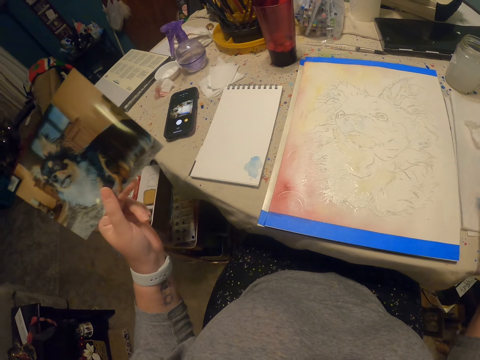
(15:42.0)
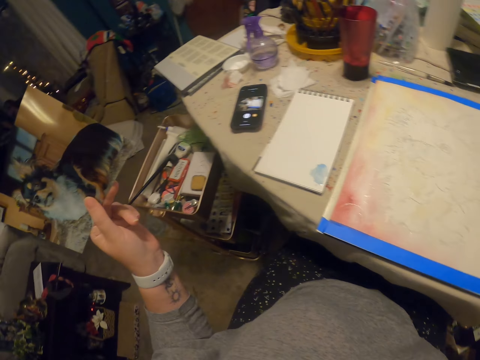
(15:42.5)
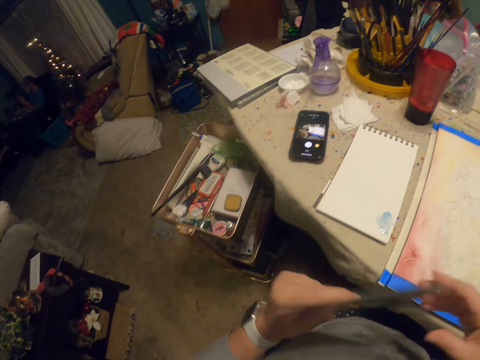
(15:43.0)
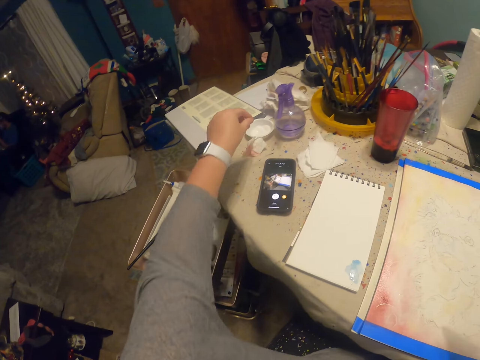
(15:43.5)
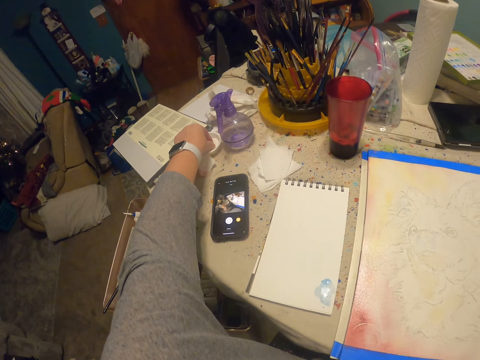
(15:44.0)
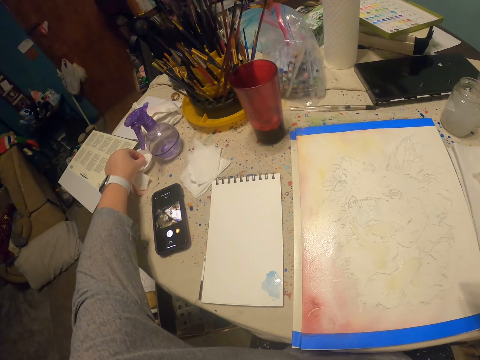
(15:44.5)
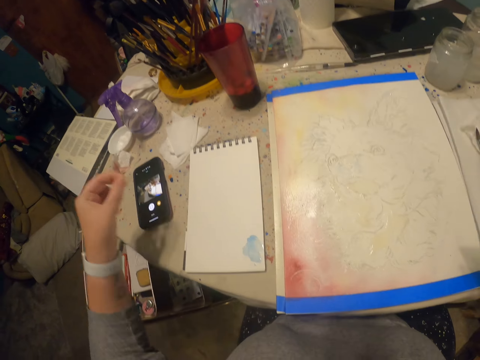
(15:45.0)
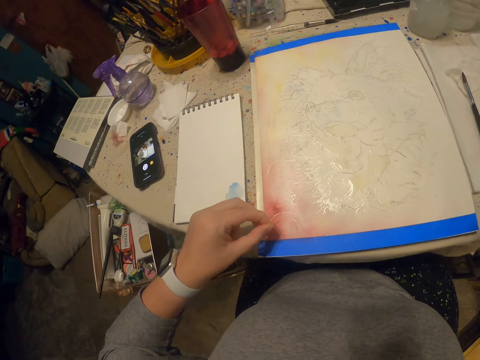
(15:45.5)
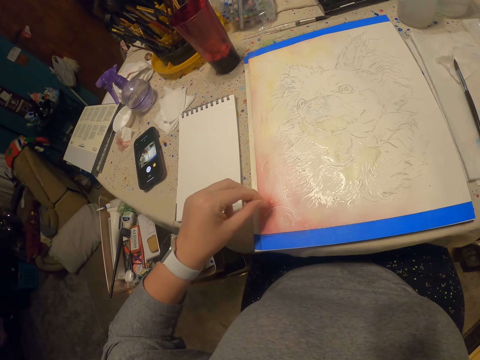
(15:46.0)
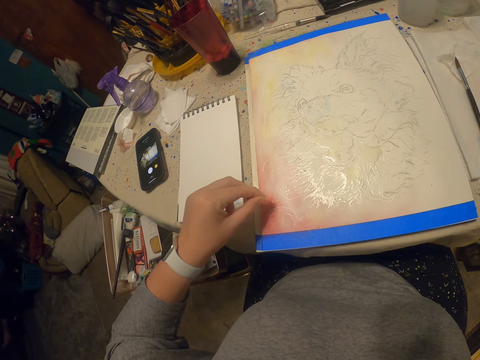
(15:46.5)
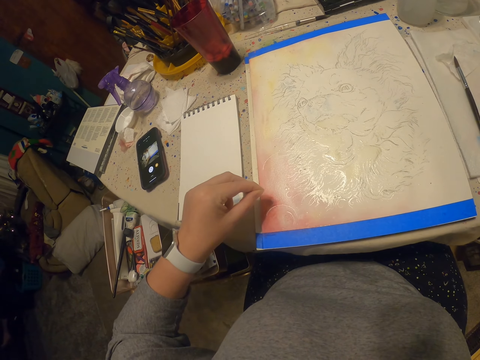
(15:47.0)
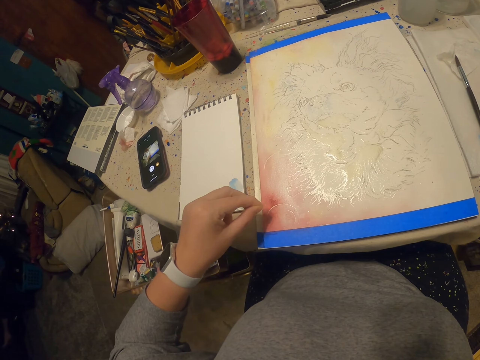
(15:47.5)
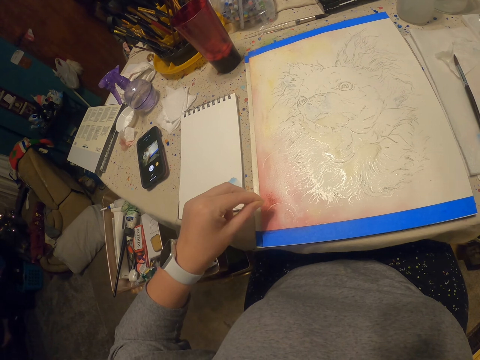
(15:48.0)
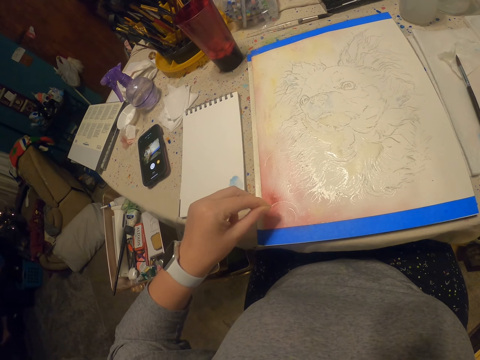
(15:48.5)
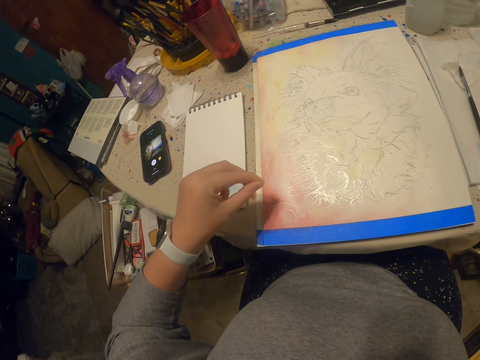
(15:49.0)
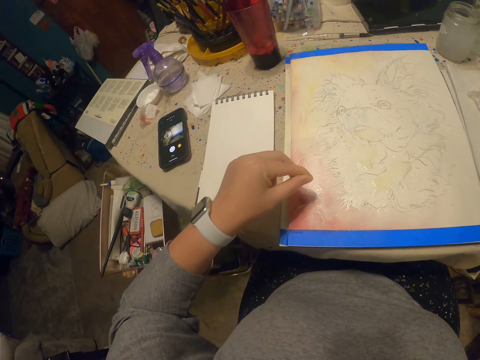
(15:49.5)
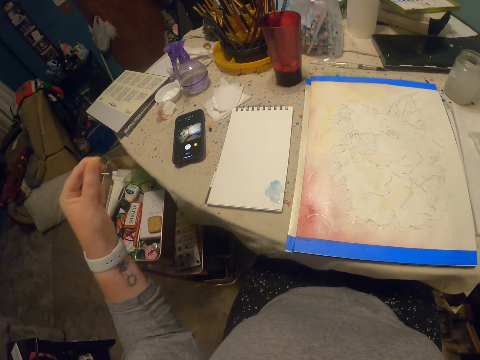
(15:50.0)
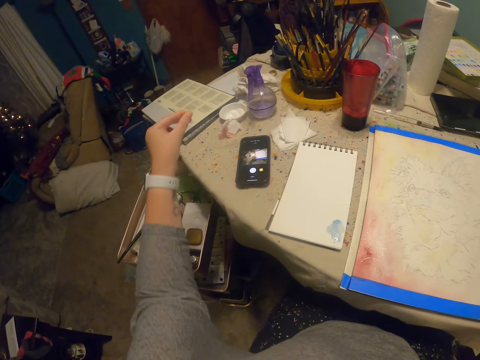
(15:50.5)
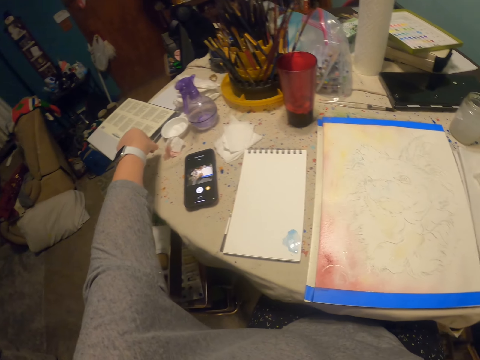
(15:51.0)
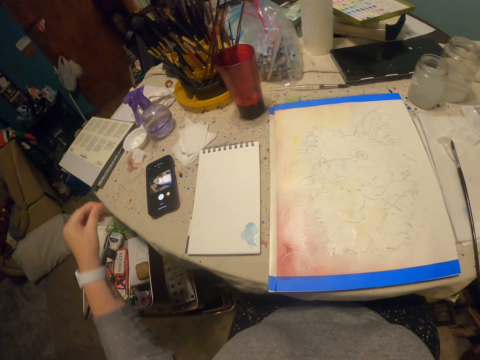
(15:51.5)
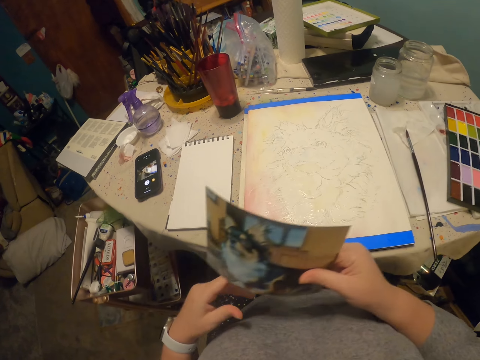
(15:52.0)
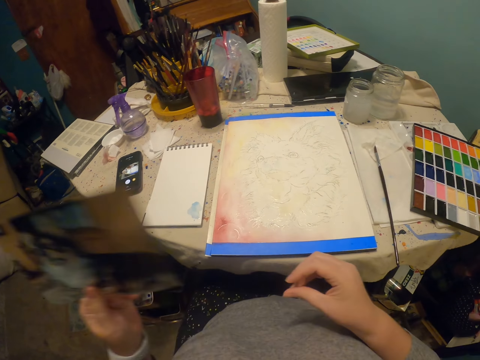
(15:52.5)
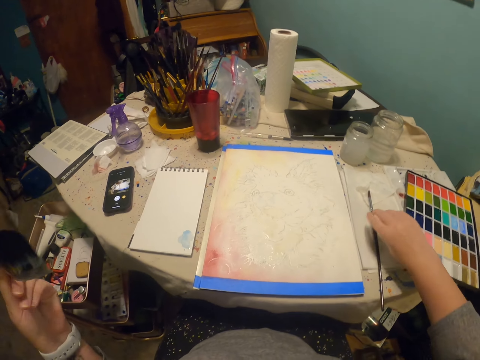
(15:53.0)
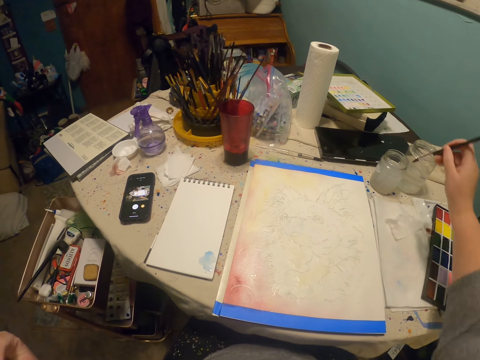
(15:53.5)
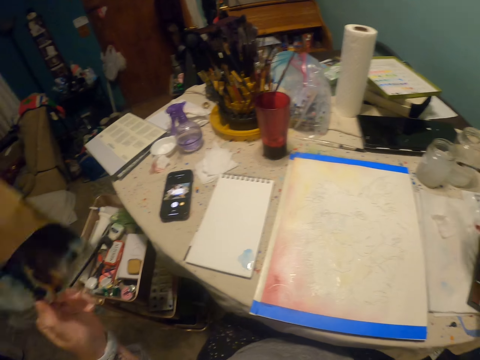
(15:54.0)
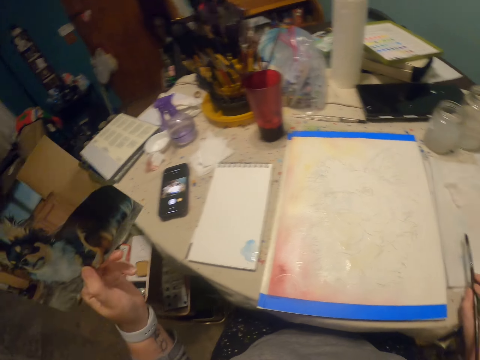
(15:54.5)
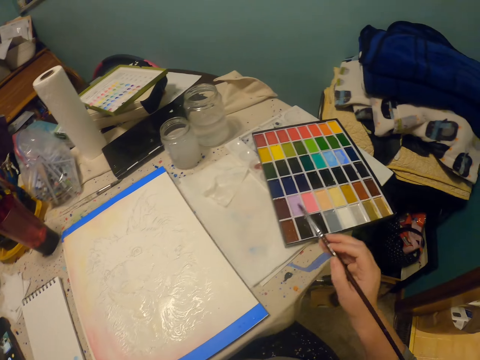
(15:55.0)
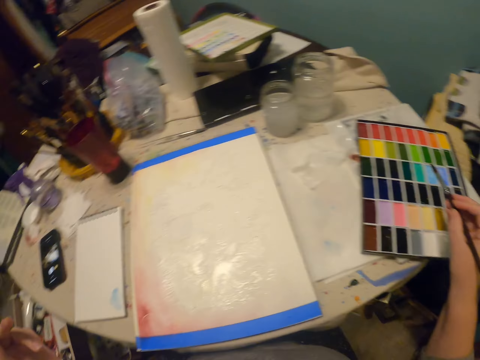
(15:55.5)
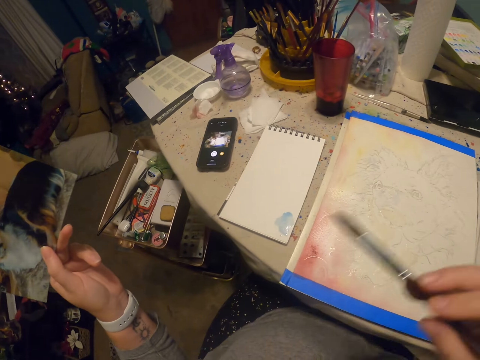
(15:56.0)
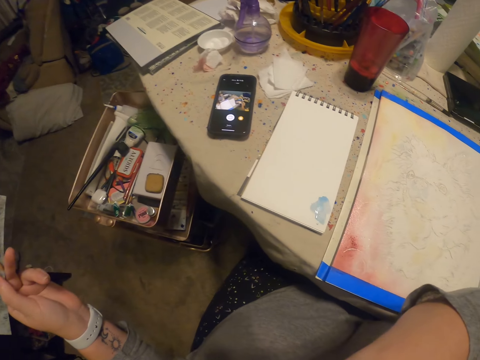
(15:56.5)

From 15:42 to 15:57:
The camera wearer holds the picture with the other hand. They pick something from a container. They sprinkle something on the painting book. They drop something on the table. They exchange the picture with the other hand. They pick up the paint brush. They dip the painting brush in the bottle of water. They wipe the brush on the paper.

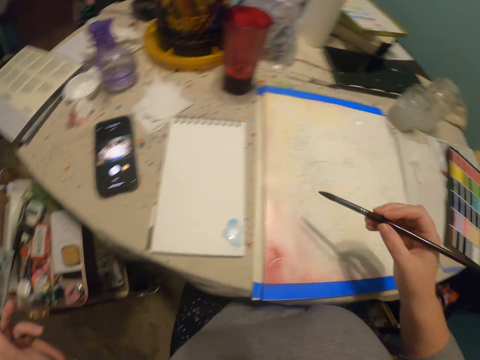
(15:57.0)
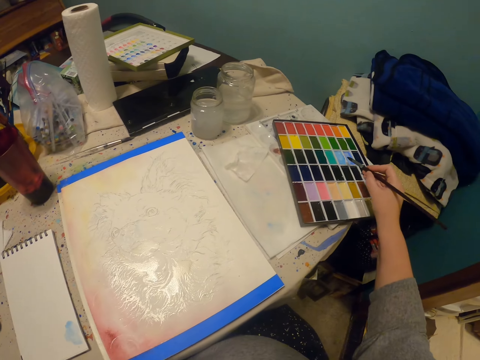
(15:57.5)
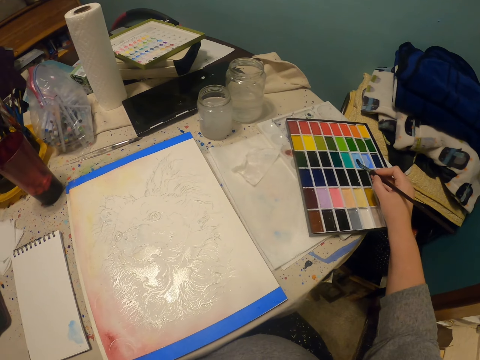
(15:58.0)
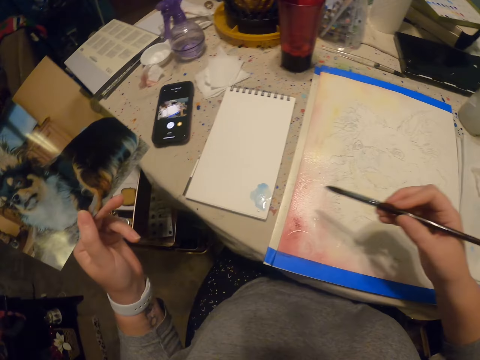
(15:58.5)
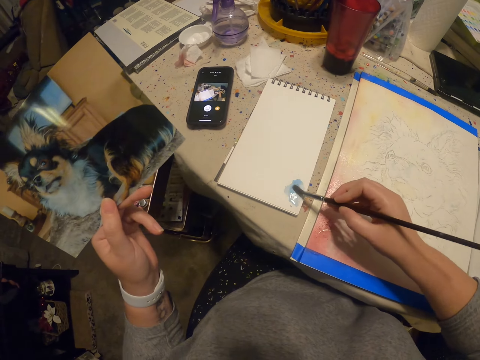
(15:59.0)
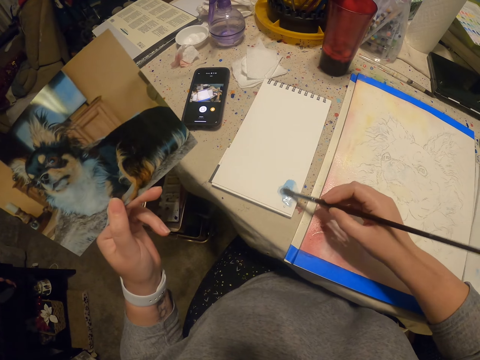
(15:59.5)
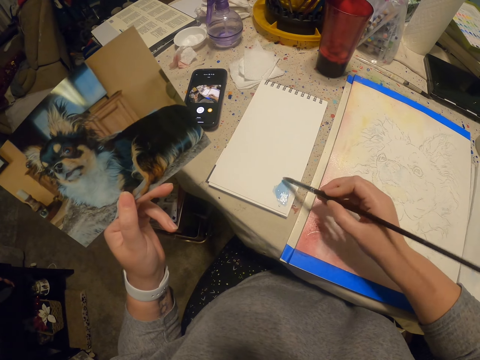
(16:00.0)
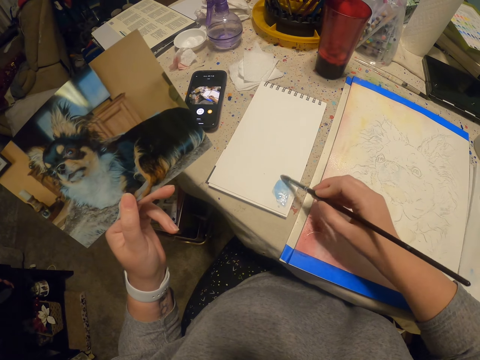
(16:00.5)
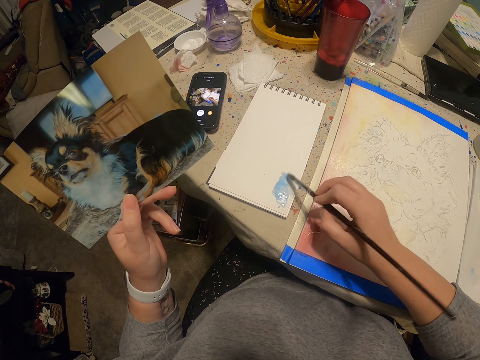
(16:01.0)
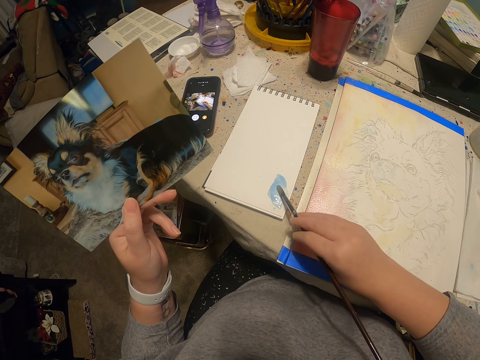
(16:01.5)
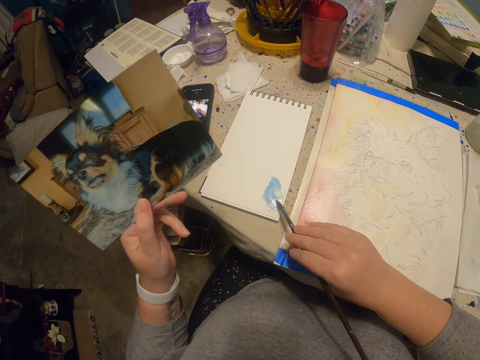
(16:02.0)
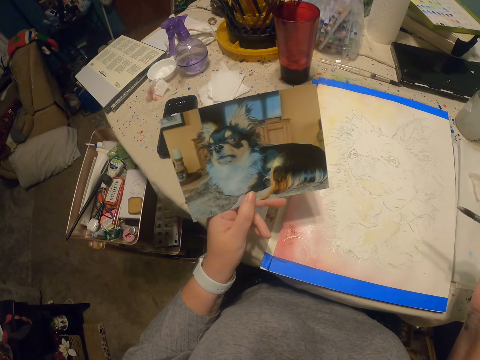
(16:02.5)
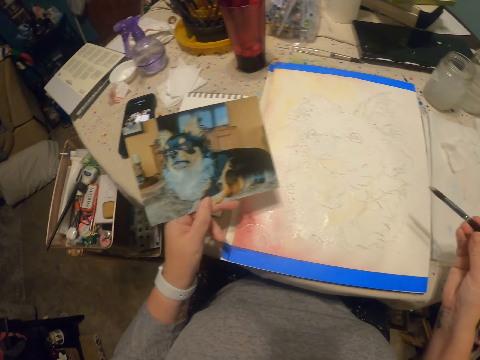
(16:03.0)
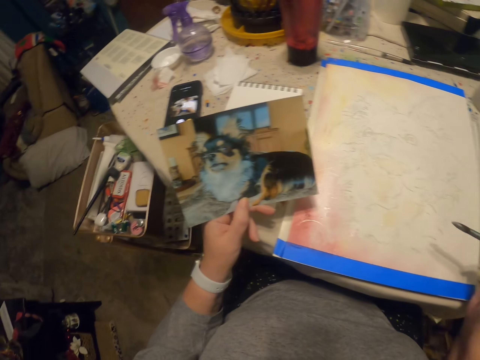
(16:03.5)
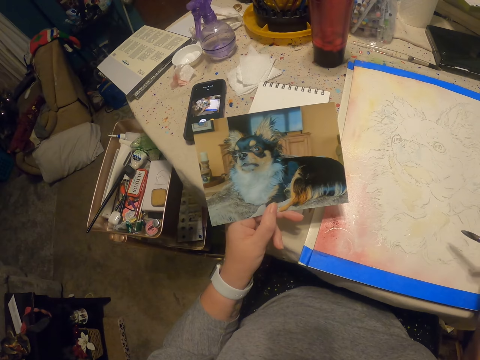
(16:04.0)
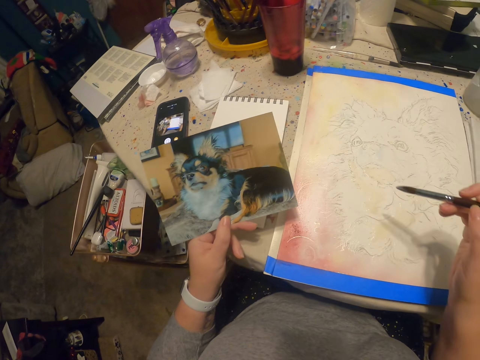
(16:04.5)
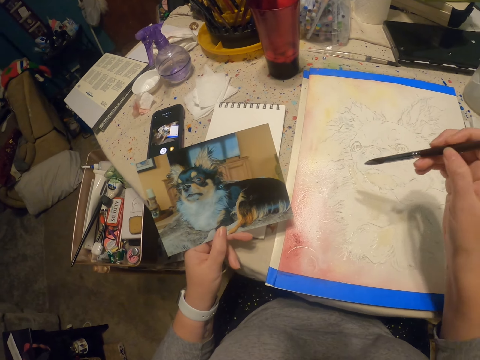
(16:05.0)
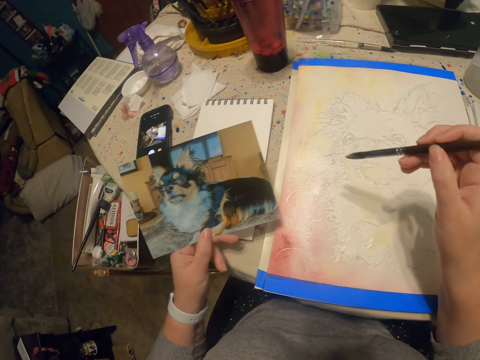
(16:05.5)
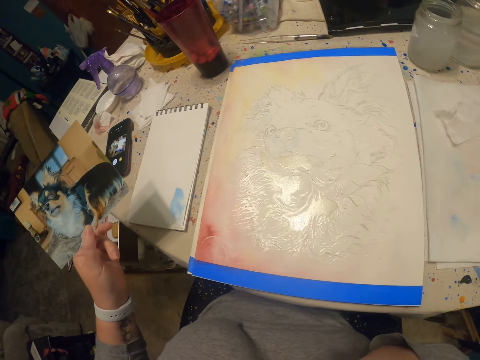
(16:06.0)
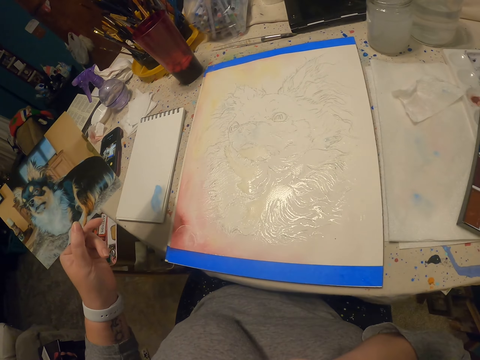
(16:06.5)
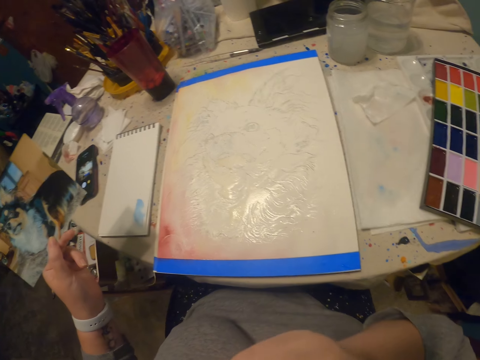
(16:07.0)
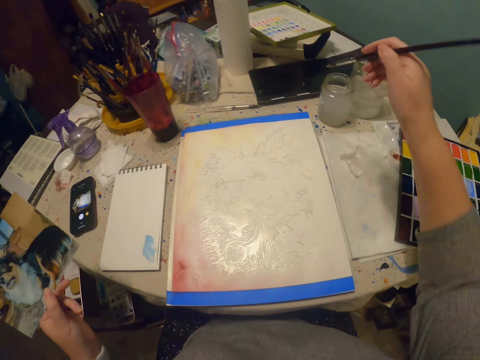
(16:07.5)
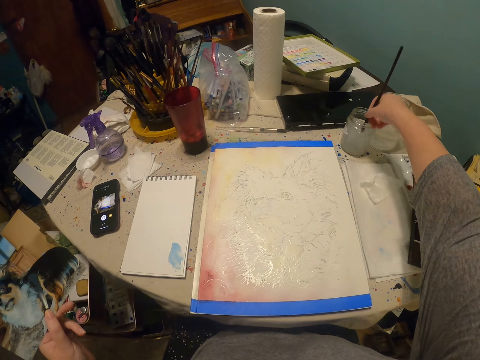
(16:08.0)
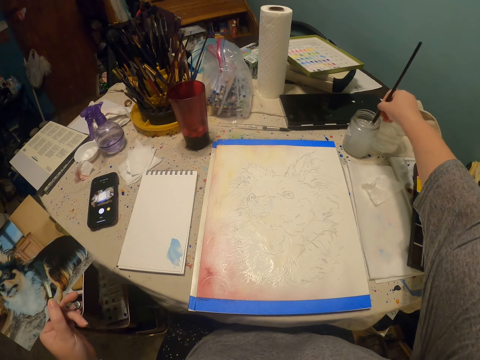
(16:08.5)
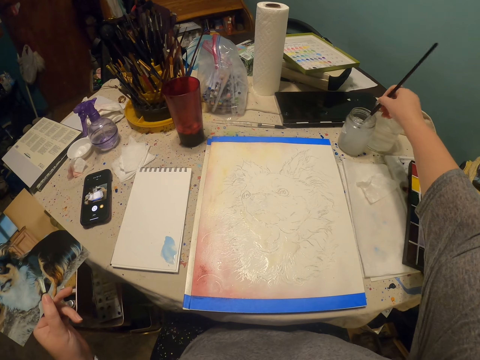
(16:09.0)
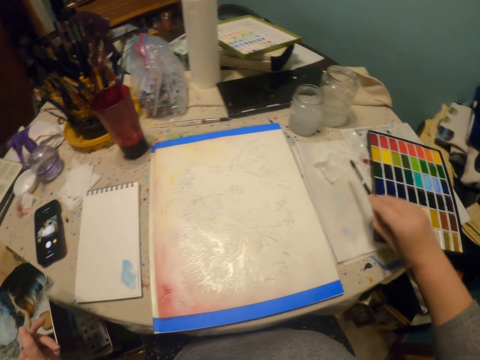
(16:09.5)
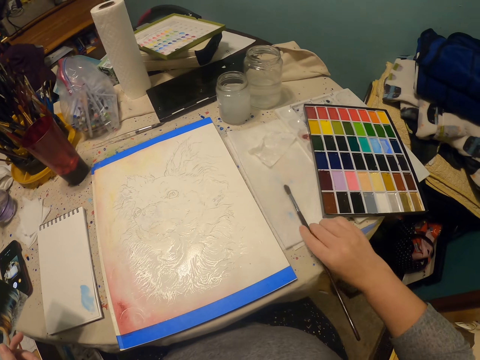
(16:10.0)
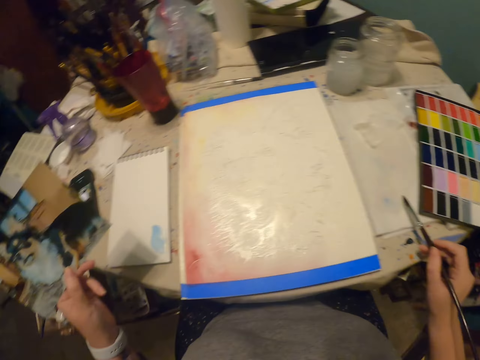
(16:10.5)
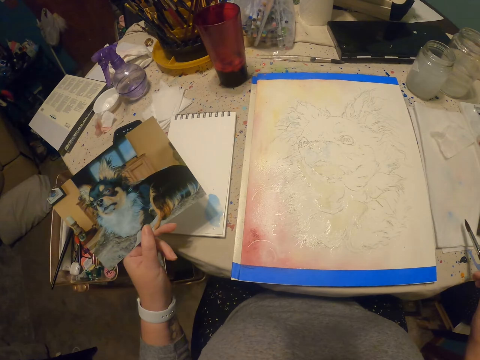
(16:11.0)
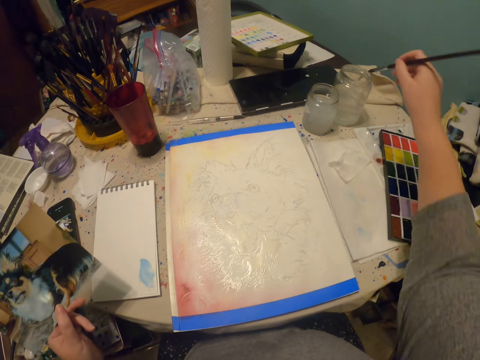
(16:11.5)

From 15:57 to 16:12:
The camera wearer dips the brush in the paint. They wipe the paint off the brush on a piece of paper. They draw the dog on the book. They dip the painting brush in the bottle of water. They wipe the liquid off the brush.
